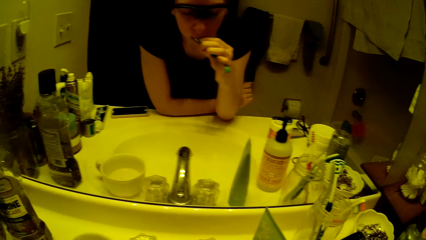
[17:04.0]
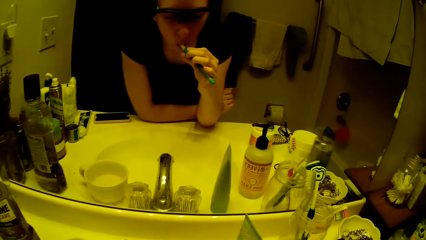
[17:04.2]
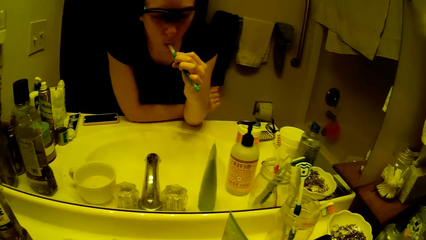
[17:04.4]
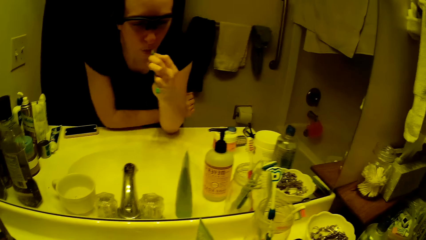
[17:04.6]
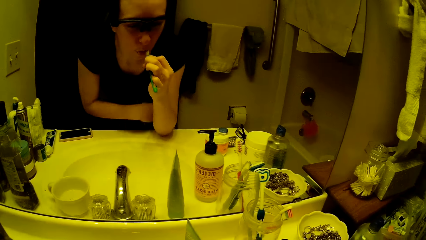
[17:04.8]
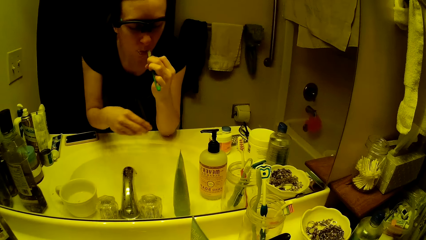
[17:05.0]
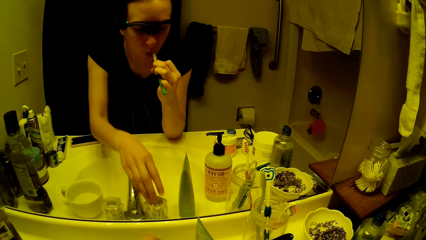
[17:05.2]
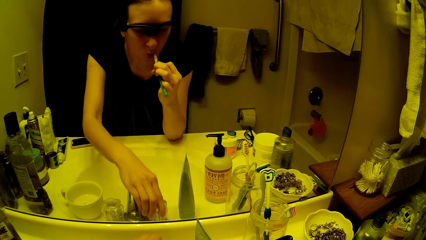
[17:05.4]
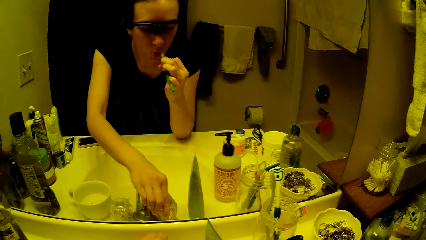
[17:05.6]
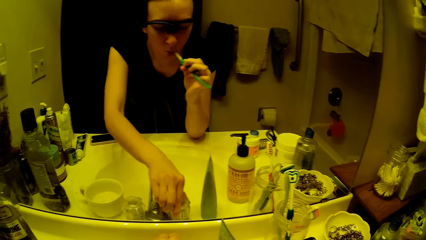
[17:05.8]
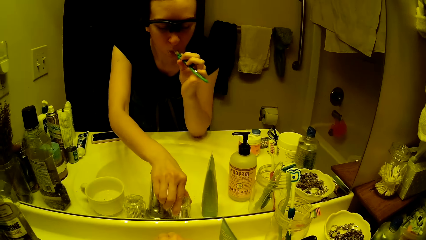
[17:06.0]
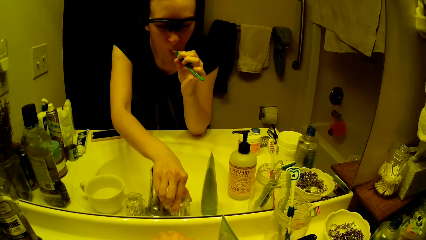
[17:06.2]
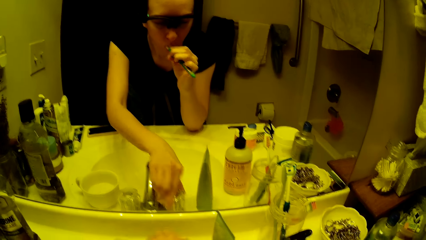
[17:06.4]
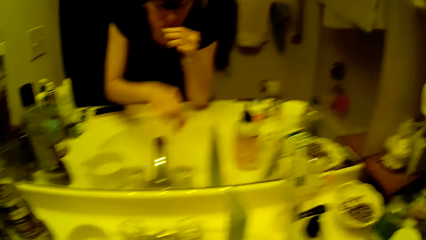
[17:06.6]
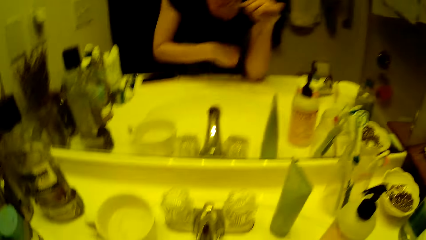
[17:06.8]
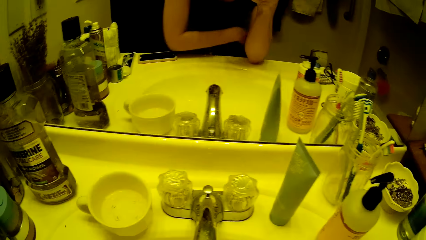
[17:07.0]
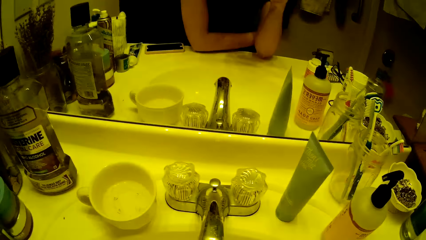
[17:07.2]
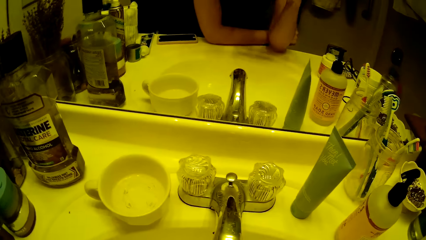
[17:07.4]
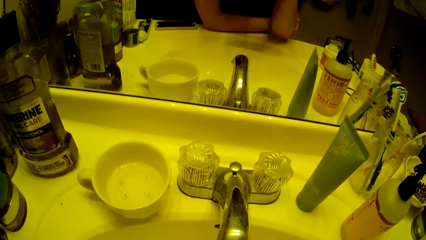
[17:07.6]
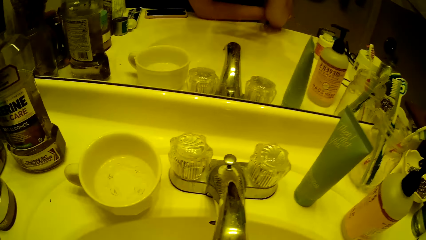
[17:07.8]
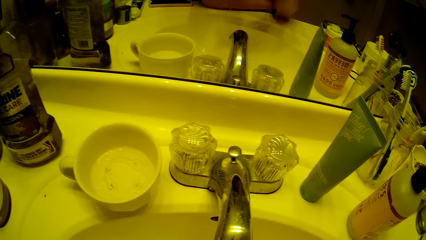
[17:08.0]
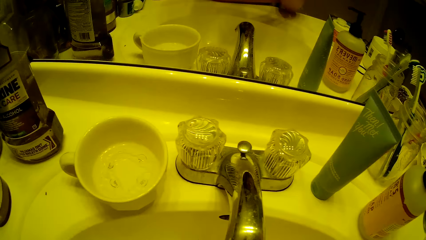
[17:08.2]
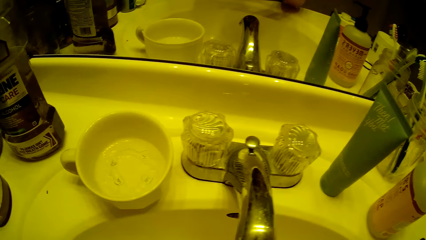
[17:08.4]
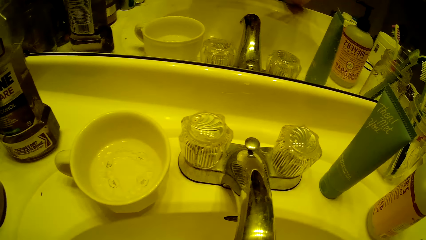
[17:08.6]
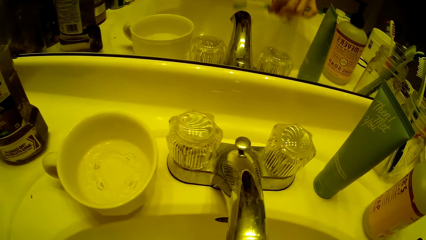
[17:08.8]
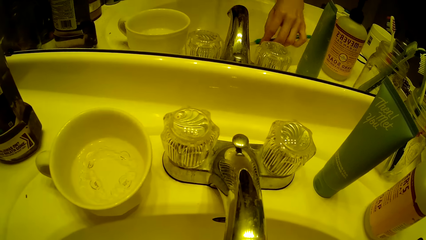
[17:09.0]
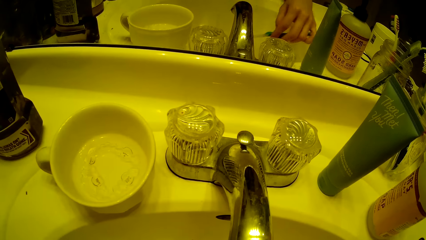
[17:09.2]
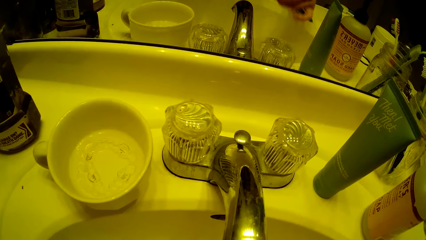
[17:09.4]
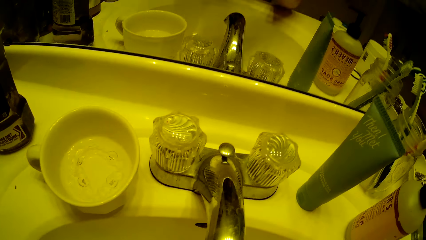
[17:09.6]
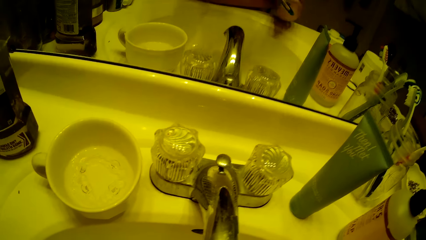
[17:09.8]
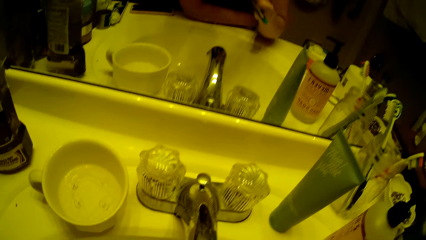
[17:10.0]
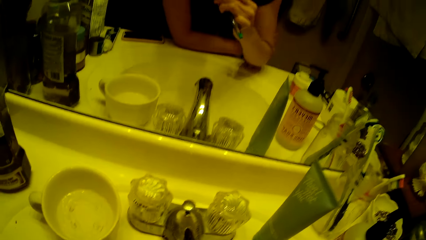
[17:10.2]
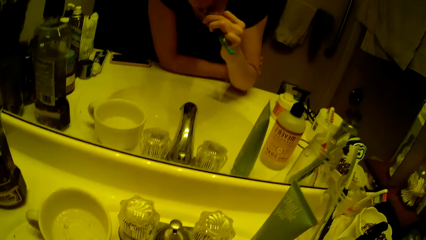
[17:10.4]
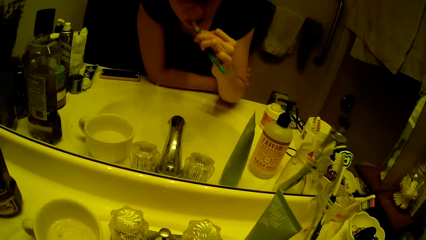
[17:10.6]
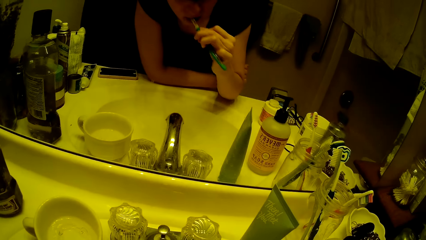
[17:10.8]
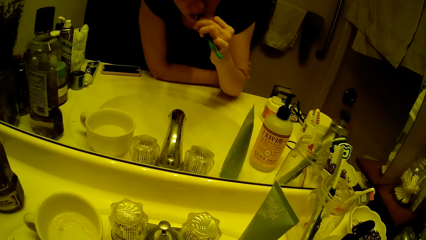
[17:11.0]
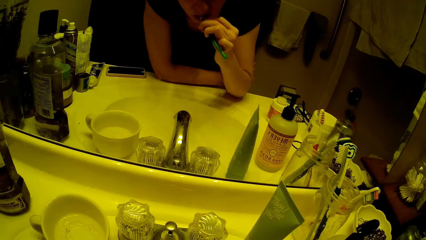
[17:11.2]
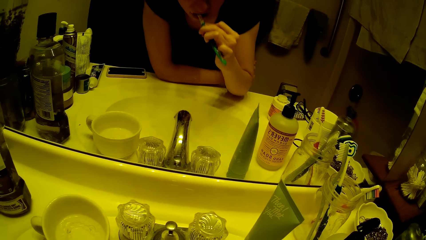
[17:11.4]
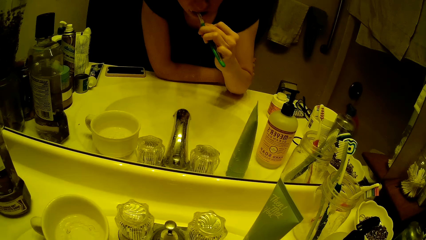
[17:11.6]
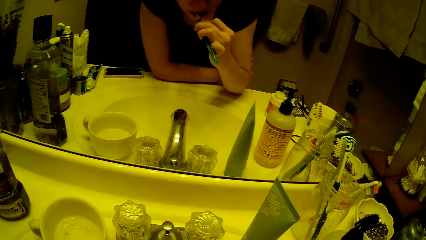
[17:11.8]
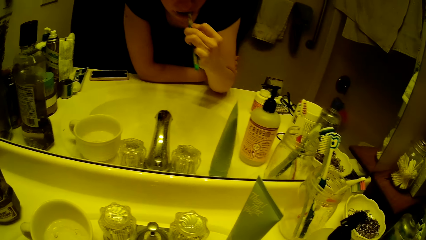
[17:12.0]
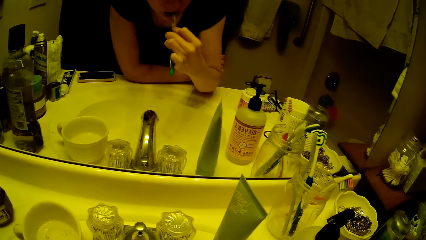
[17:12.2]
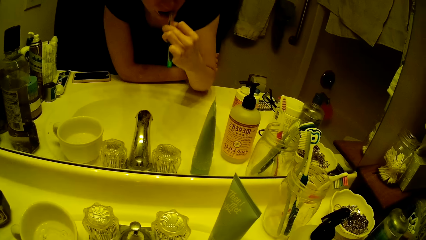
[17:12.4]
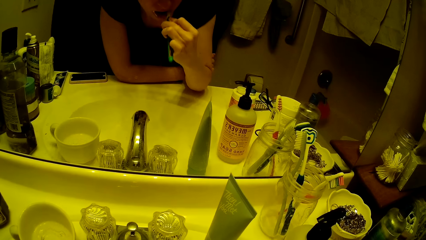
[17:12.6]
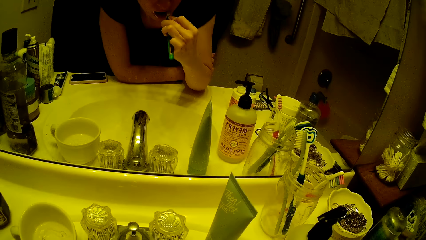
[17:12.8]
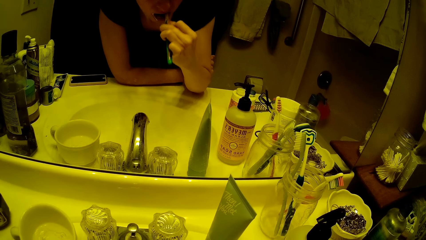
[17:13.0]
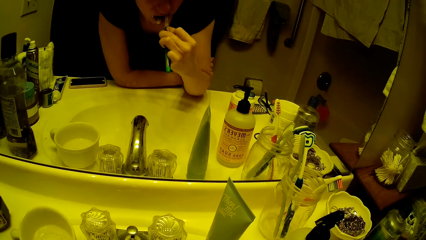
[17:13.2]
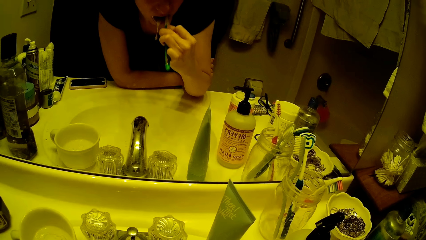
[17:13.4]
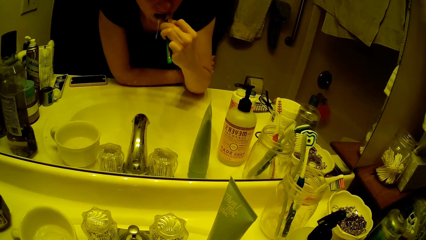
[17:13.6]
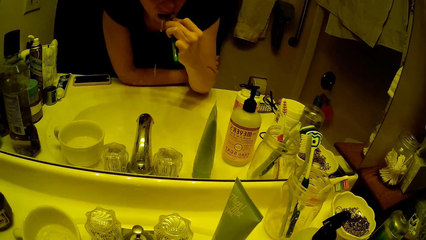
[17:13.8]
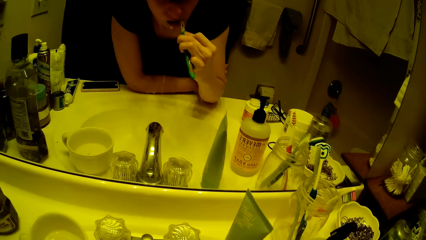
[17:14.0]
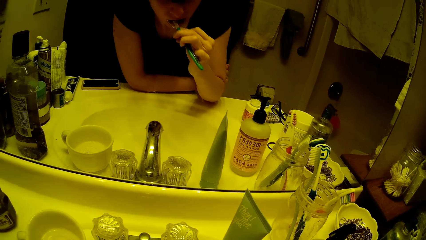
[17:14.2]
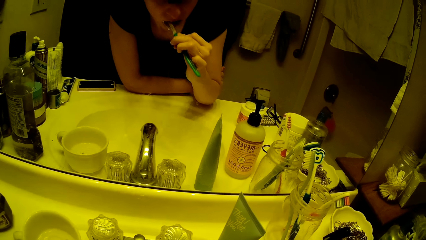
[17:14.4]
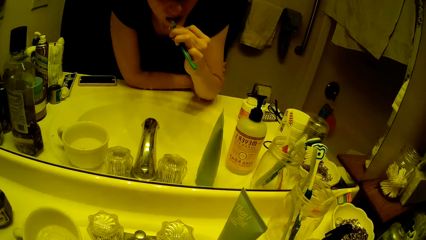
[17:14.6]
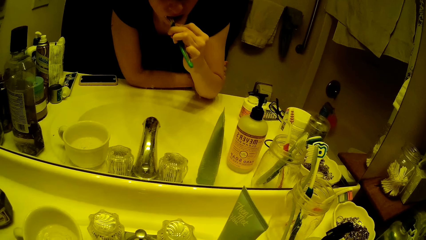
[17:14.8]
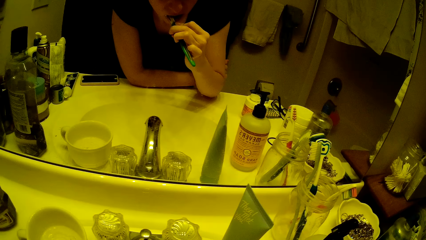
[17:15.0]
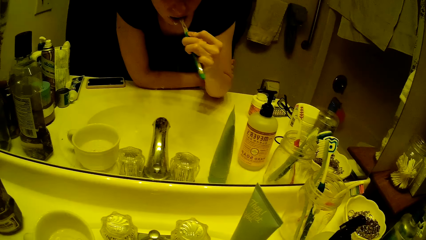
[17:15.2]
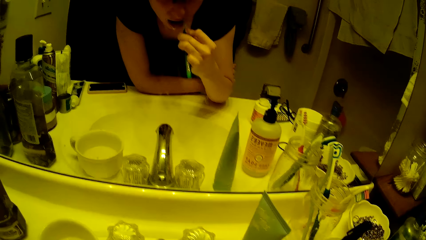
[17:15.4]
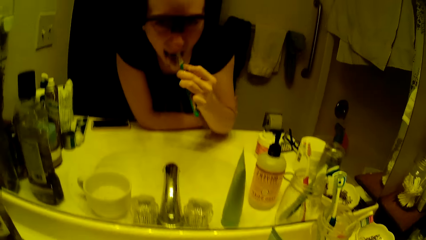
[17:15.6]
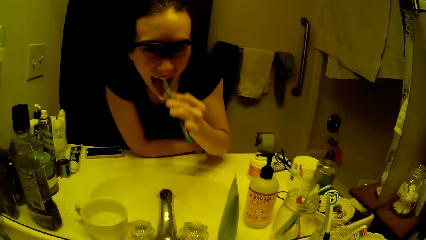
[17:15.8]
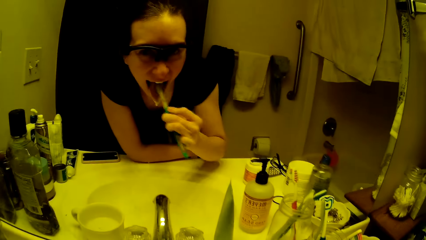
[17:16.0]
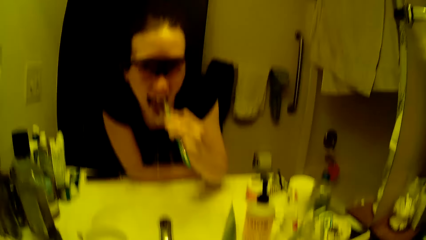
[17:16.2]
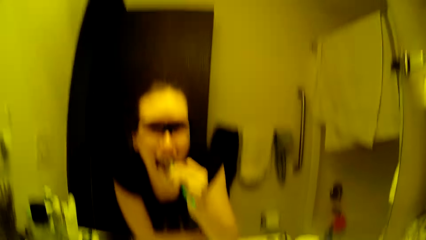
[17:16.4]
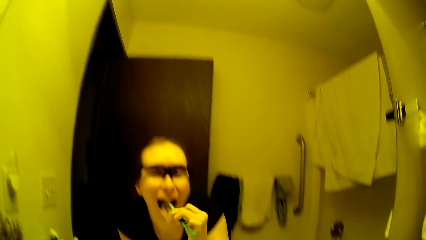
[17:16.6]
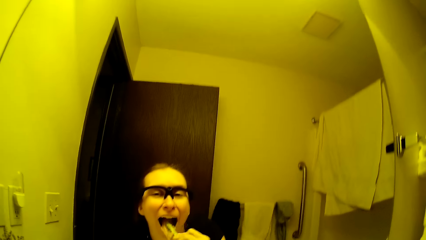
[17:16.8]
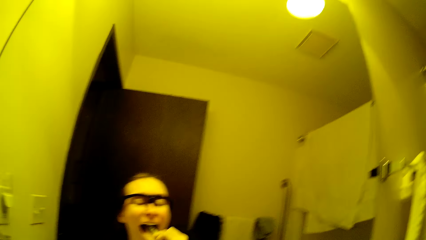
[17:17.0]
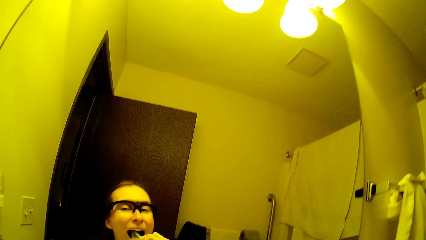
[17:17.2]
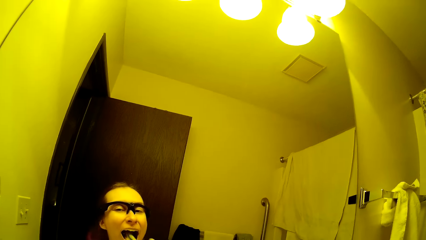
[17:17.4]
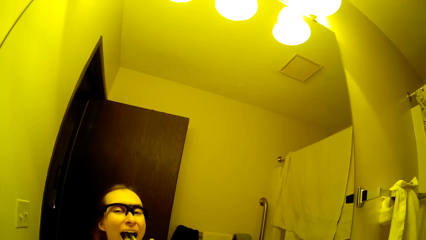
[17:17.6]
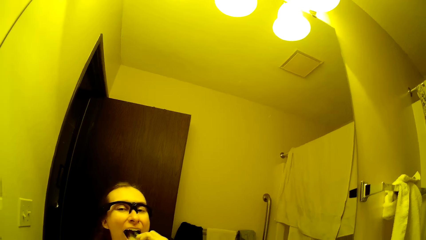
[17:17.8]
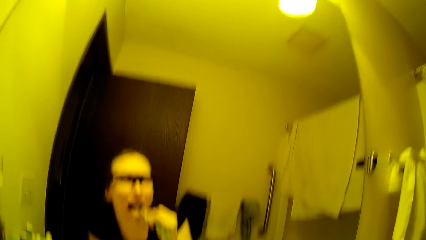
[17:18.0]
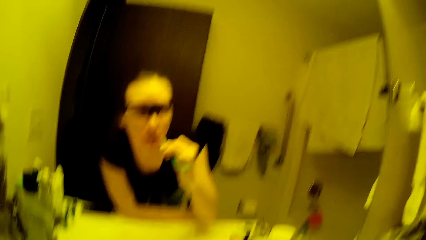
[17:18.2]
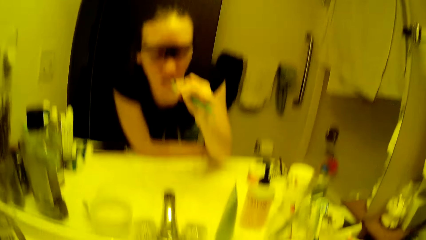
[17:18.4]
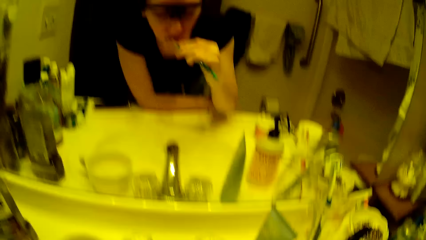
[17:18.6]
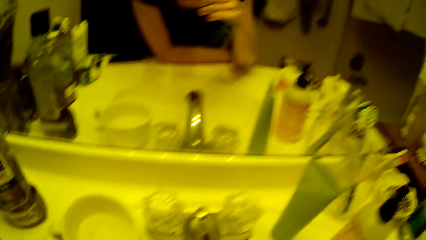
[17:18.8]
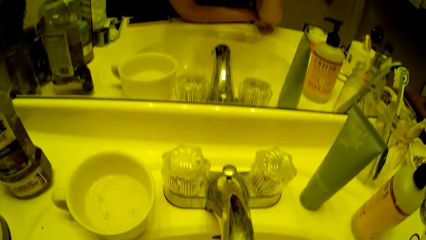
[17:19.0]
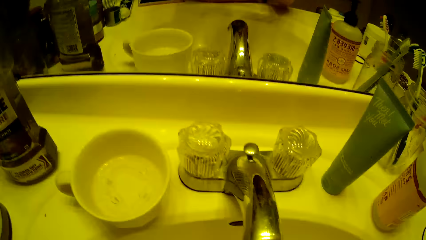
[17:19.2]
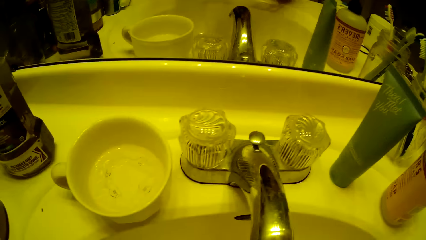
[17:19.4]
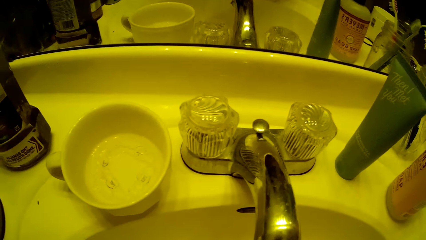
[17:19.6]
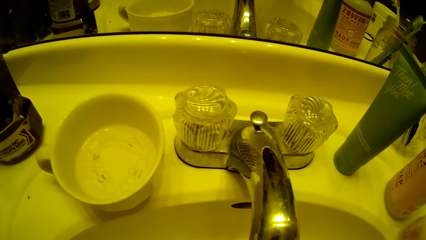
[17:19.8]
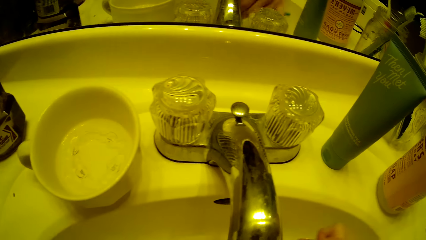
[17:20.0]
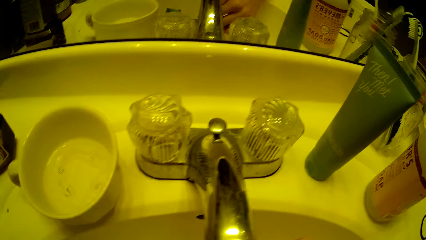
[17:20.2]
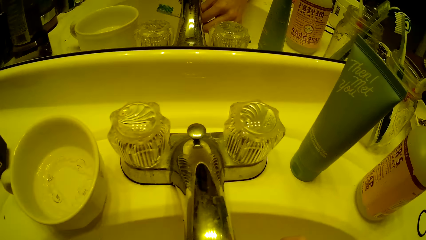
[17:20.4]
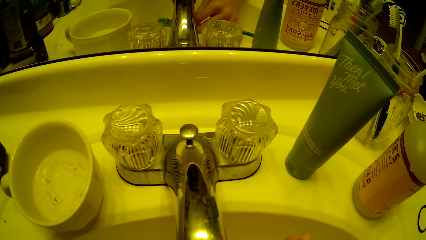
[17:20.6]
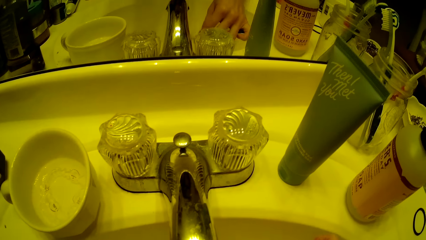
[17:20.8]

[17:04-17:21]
The camera wearer opens the basin tap with her left hand. She rests her left elbow on the basin. She puts her toothbrush under the tap water. She brushes her teeth with the toothbrush in her right hand in front of the mirror.
